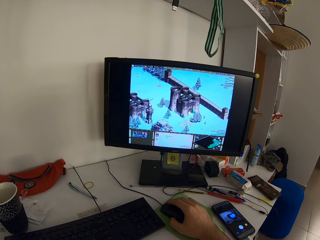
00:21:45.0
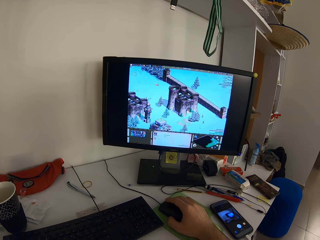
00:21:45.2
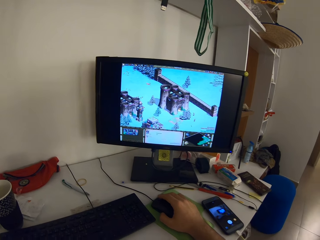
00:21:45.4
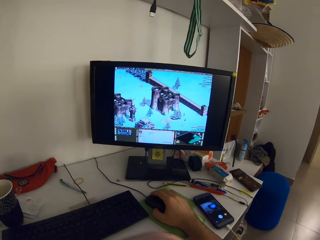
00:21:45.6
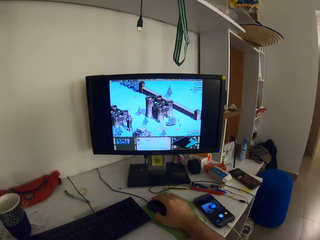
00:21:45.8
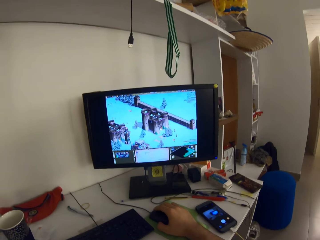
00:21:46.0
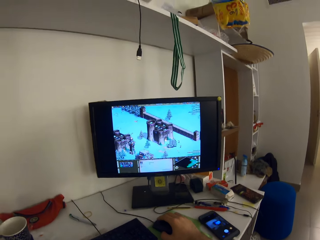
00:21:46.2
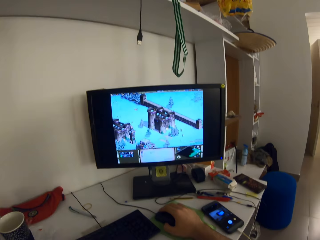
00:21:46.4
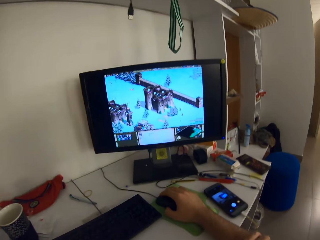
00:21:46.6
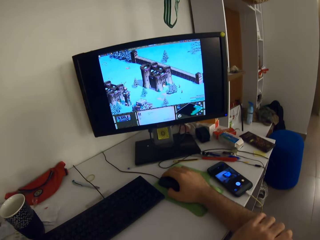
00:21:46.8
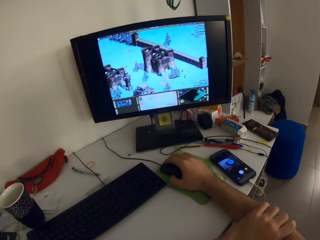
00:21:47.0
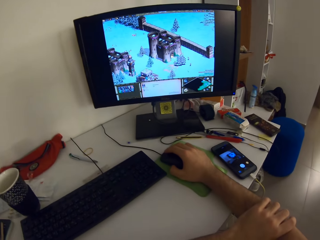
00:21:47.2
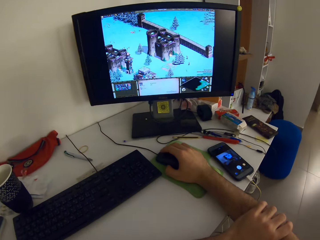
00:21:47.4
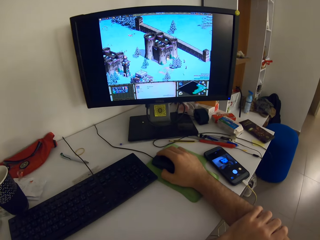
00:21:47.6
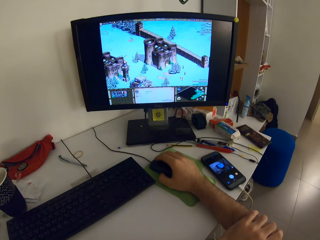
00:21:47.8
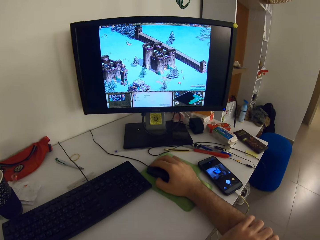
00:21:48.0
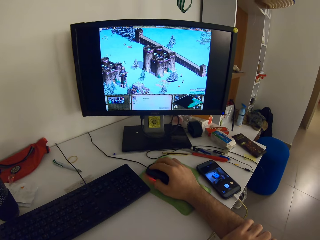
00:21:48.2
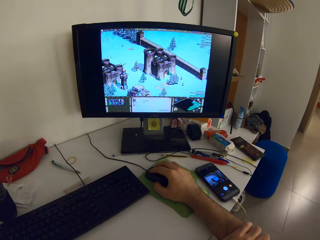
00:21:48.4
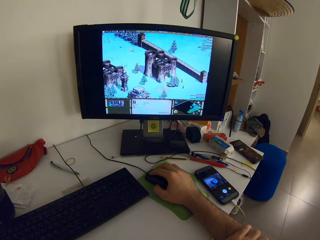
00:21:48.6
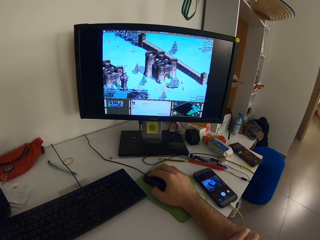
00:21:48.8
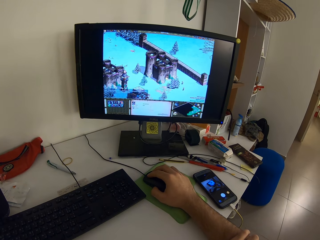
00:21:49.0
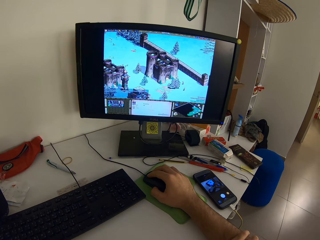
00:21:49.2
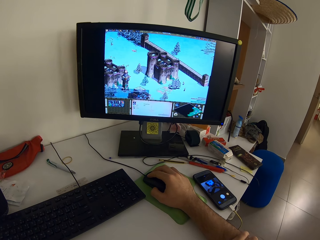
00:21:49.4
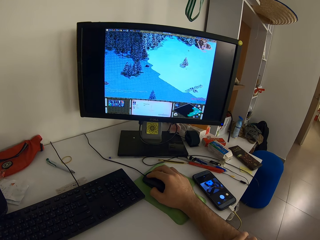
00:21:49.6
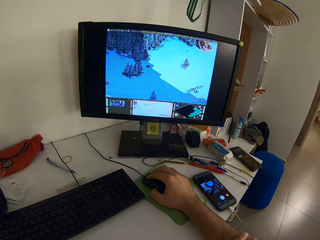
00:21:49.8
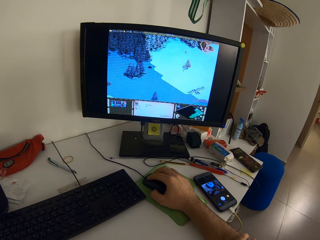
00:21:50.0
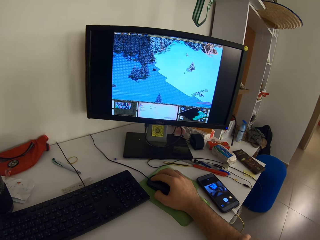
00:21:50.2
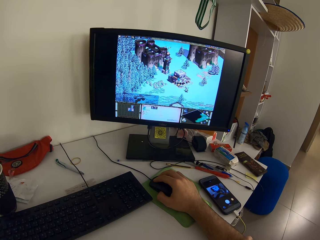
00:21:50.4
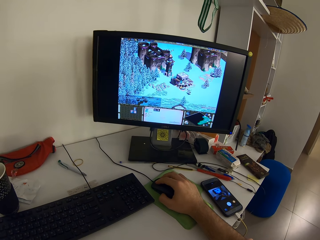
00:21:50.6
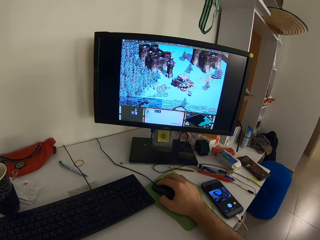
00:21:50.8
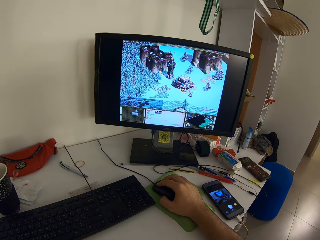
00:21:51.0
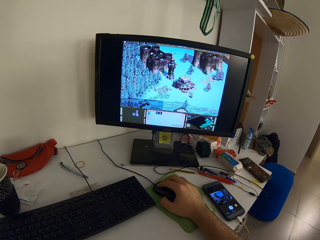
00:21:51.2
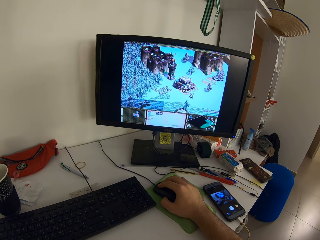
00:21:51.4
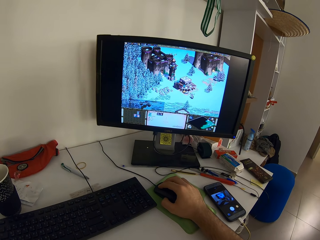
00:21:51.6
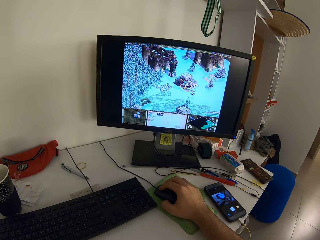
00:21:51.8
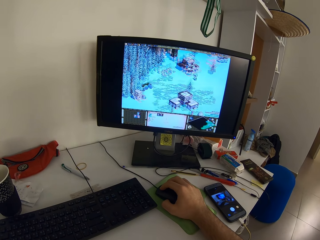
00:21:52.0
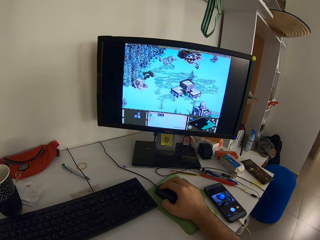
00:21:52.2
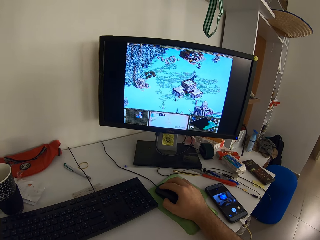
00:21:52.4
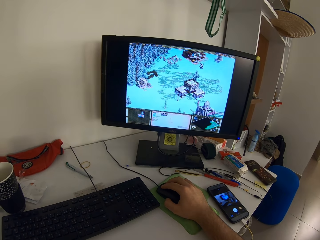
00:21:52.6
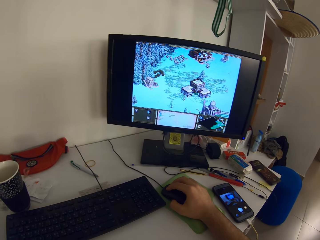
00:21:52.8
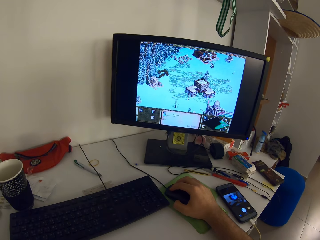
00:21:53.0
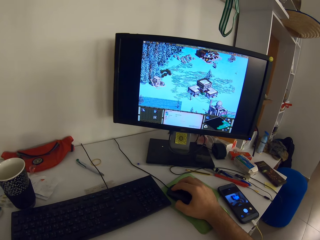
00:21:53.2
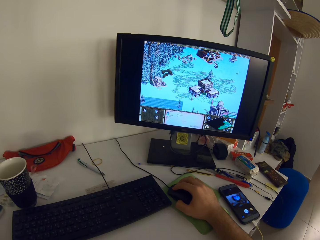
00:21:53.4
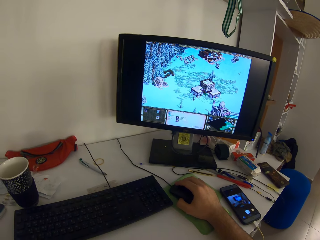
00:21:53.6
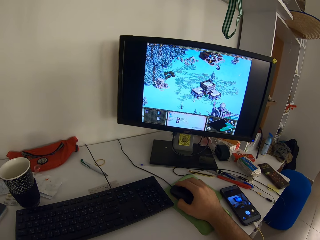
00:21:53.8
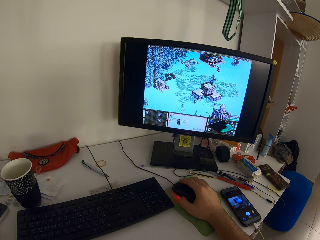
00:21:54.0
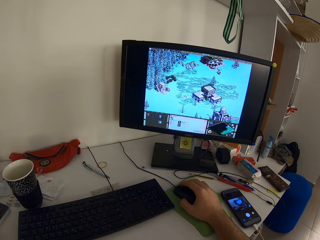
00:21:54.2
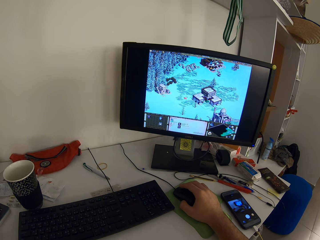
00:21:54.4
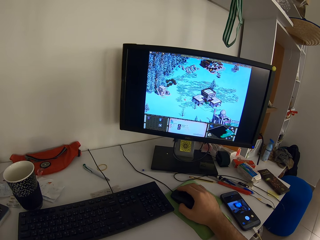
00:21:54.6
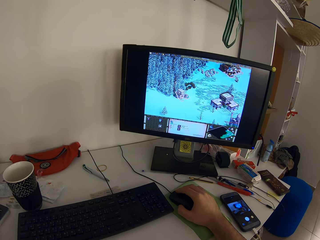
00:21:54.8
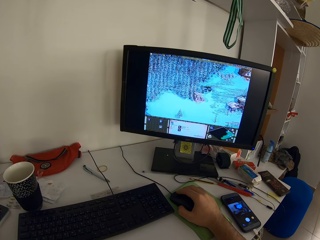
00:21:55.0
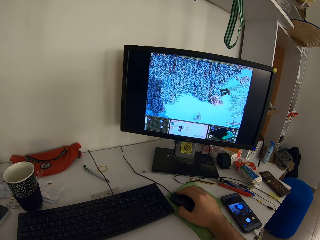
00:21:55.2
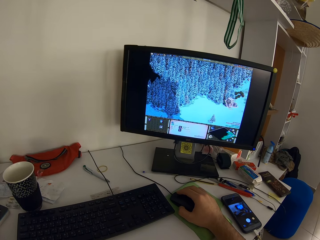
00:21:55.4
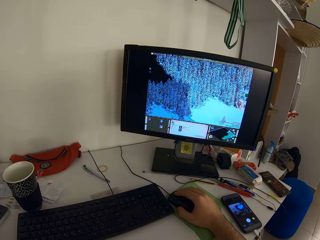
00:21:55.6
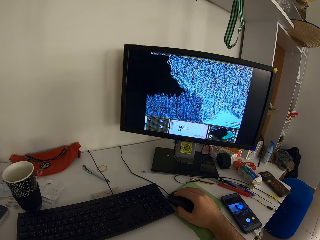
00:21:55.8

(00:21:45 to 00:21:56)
The camera wearer places his left hand on his right arm or hand. He plays a game on a monitor using a mouse.

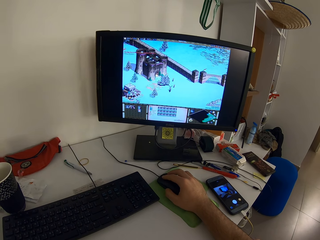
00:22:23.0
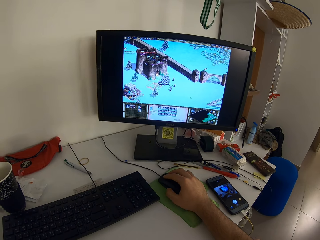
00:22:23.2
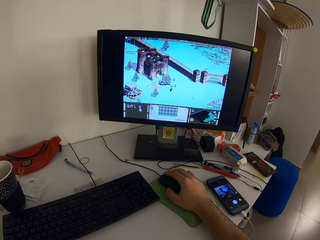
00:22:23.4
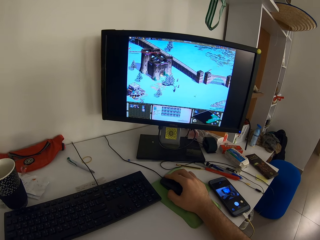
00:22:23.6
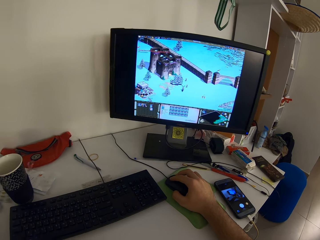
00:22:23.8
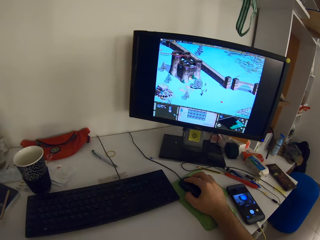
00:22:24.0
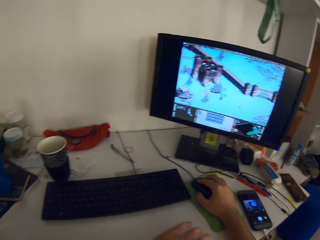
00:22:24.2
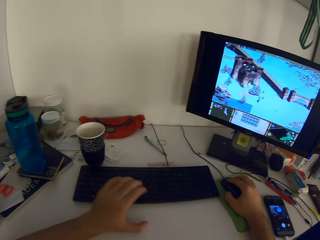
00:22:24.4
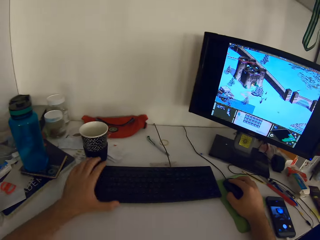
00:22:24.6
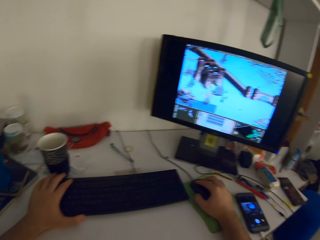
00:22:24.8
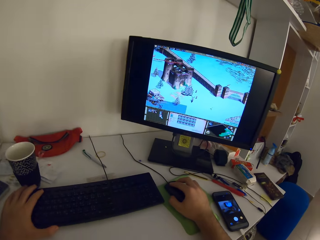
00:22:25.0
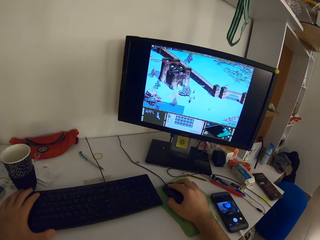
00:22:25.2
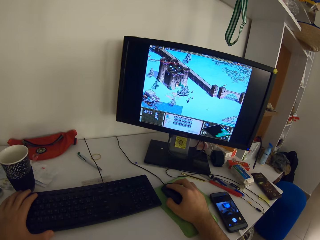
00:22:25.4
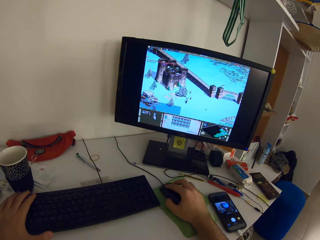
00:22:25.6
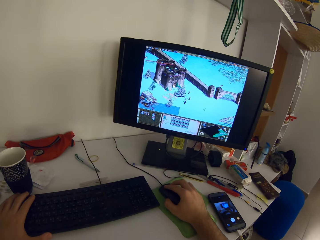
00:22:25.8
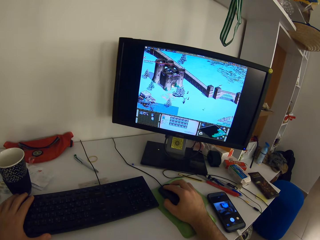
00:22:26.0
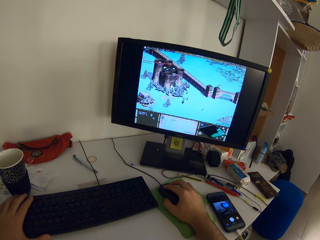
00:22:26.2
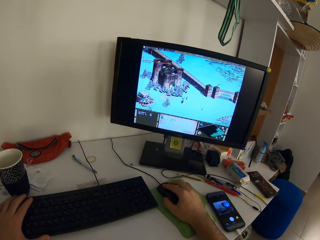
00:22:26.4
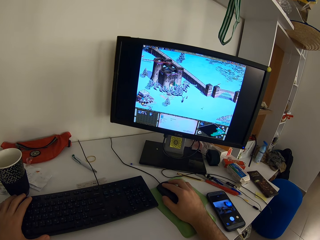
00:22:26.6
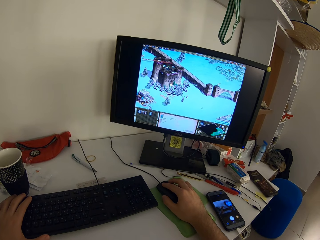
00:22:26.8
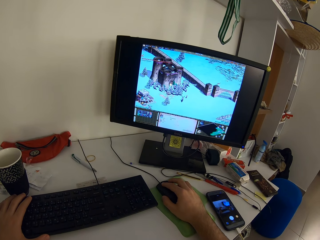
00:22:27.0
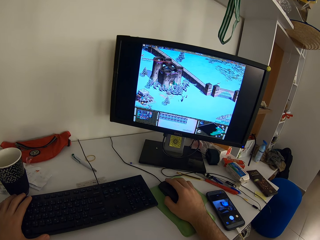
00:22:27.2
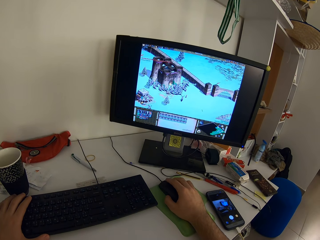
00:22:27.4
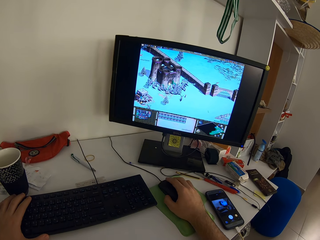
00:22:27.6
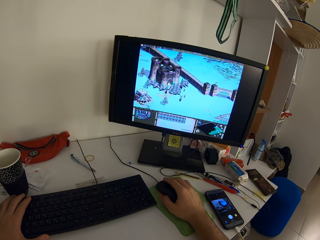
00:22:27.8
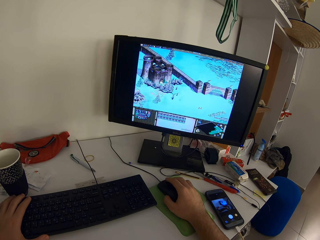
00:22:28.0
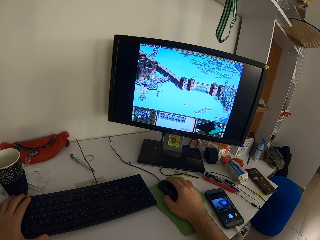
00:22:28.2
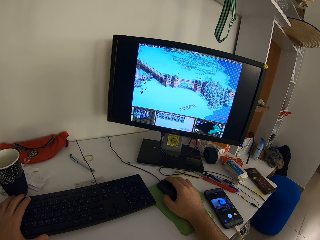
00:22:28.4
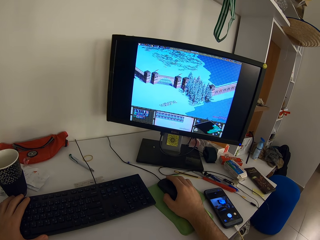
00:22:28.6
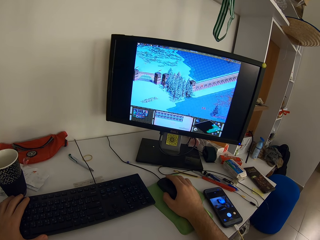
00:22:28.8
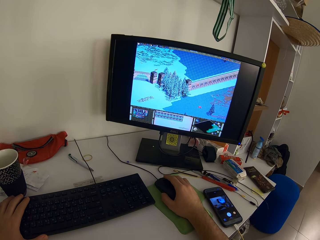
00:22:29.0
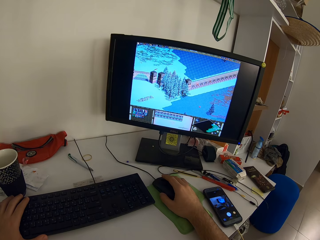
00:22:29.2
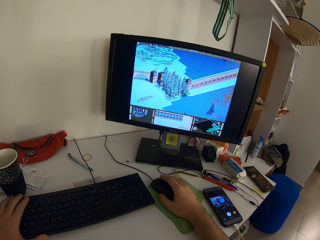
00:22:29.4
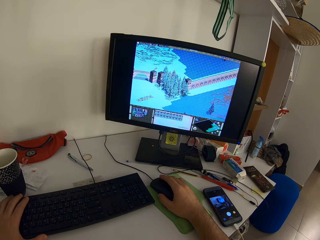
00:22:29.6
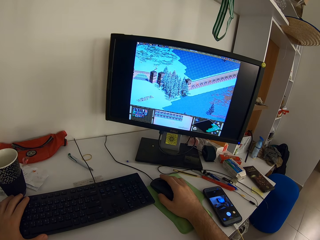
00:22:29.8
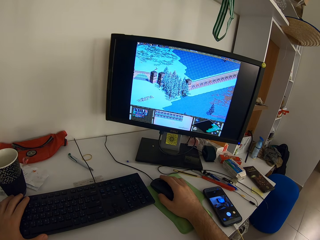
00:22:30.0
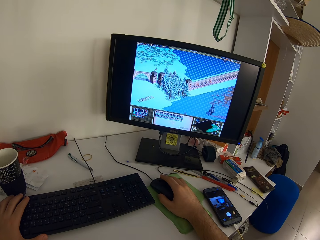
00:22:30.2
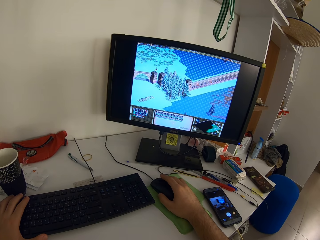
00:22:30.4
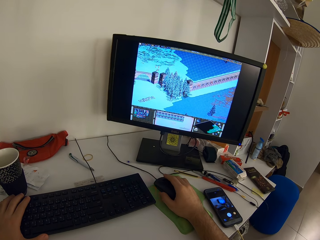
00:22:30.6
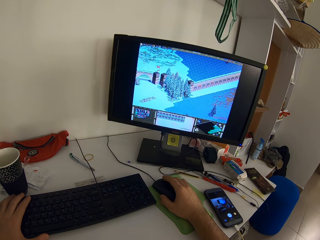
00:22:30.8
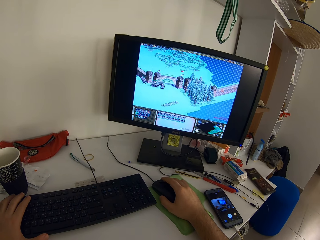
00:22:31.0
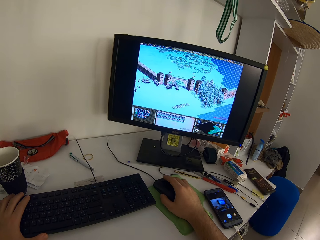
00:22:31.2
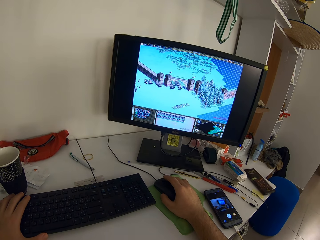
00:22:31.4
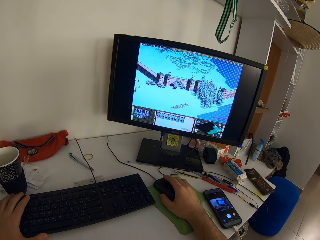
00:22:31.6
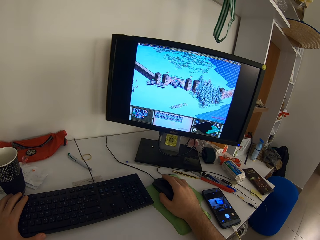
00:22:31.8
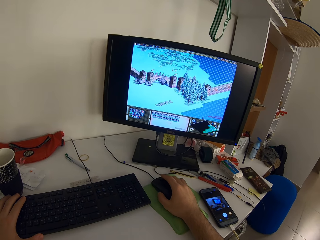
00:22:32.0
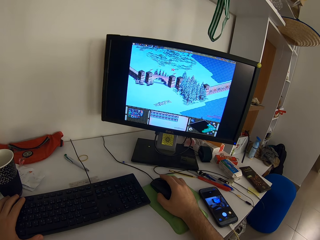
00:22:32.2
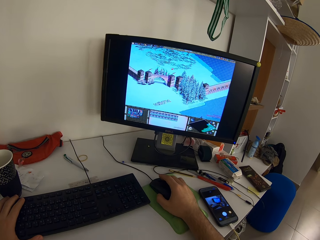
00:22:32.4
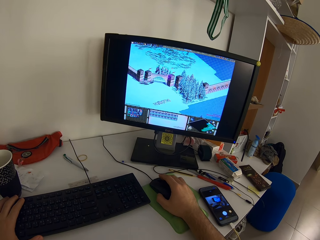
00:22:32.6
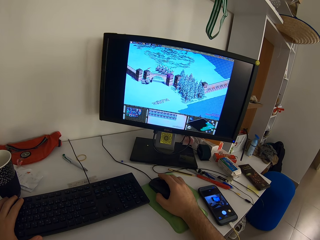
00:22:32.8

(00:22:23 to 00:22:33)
The camera wearer puts his hand on a keyboard. He plays the game on the desktop with the mouse and the keyboard.
